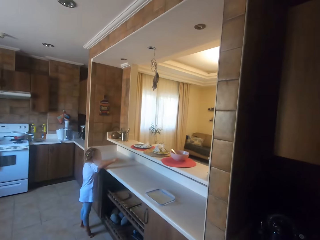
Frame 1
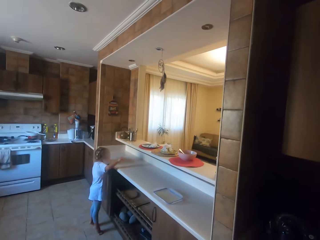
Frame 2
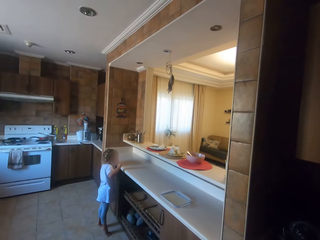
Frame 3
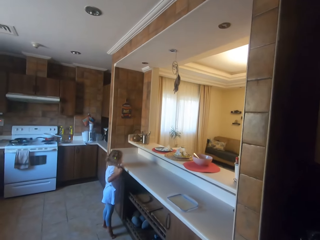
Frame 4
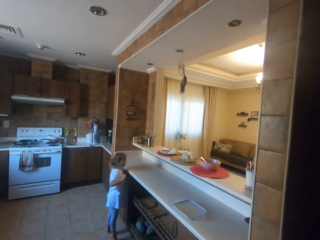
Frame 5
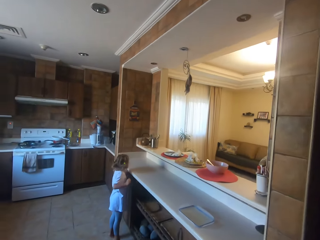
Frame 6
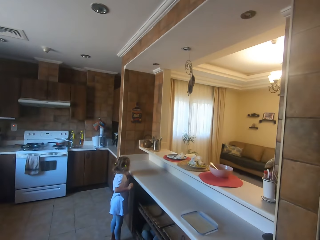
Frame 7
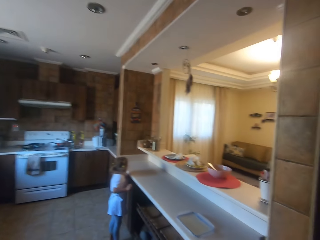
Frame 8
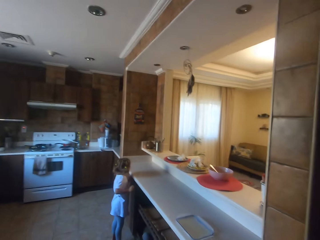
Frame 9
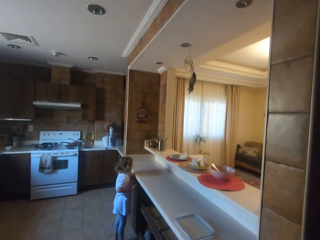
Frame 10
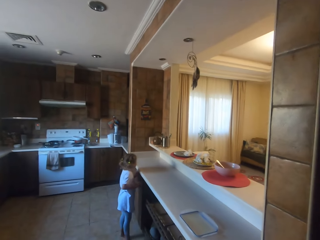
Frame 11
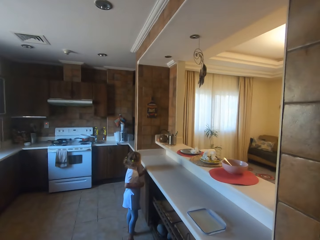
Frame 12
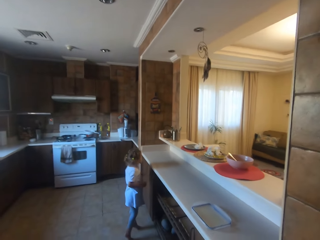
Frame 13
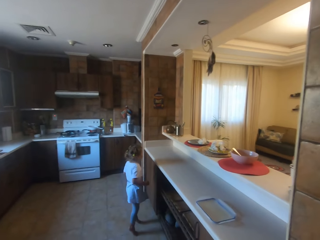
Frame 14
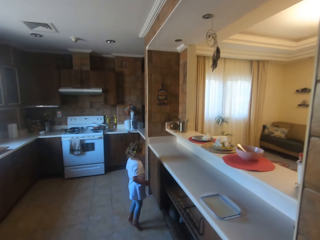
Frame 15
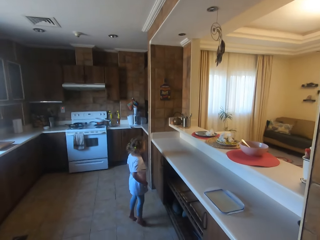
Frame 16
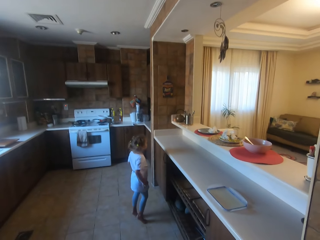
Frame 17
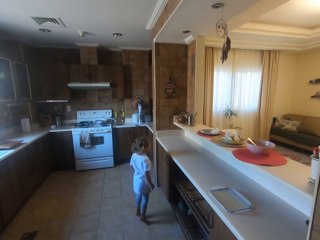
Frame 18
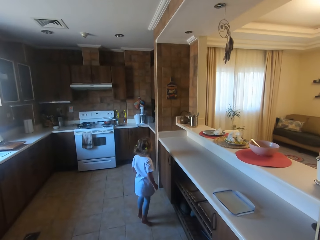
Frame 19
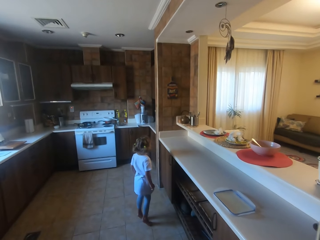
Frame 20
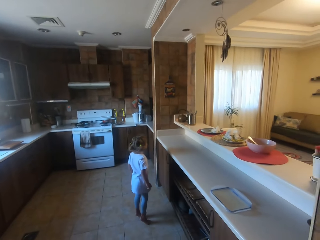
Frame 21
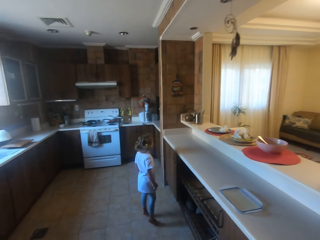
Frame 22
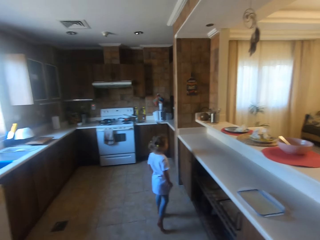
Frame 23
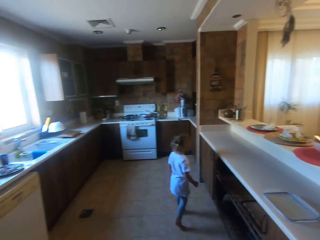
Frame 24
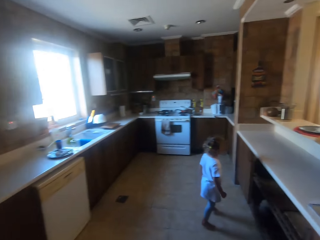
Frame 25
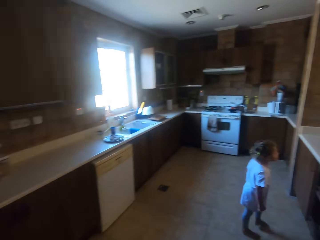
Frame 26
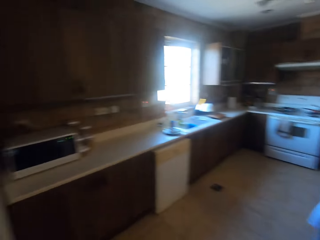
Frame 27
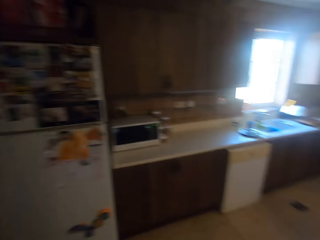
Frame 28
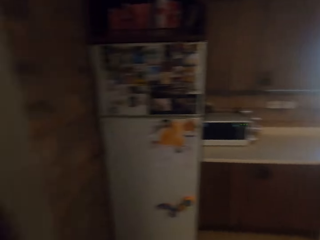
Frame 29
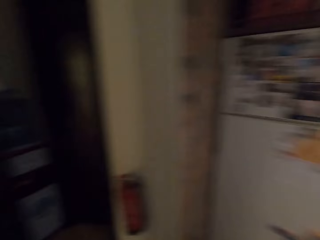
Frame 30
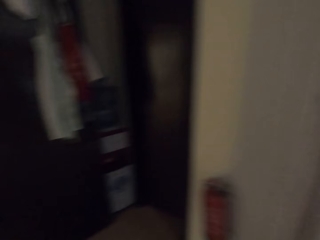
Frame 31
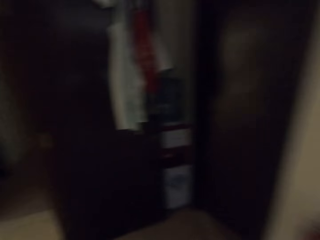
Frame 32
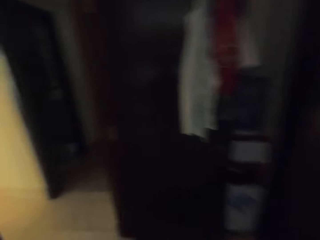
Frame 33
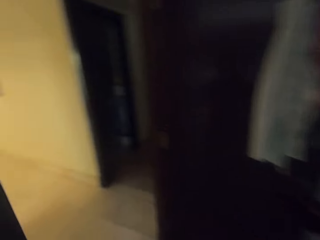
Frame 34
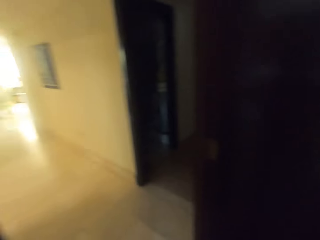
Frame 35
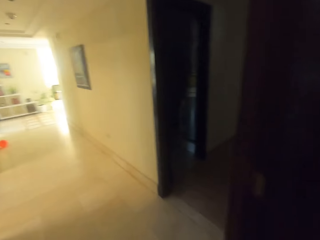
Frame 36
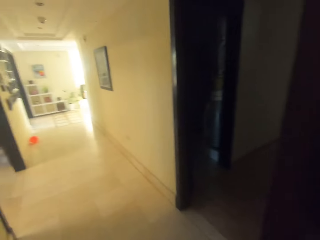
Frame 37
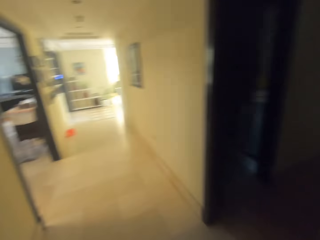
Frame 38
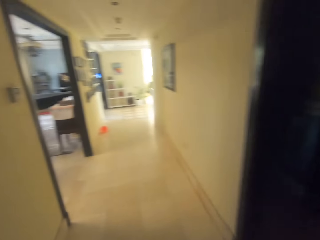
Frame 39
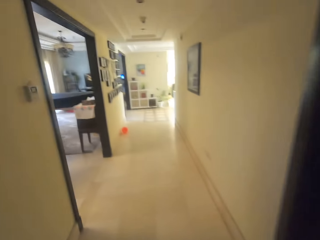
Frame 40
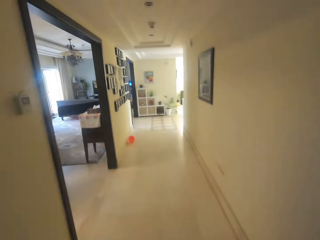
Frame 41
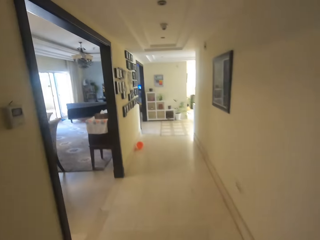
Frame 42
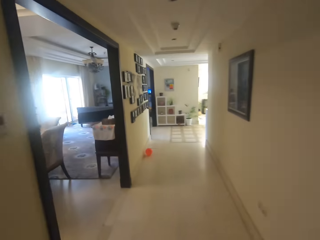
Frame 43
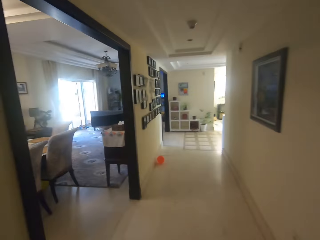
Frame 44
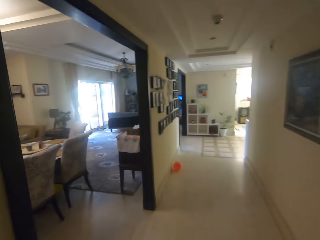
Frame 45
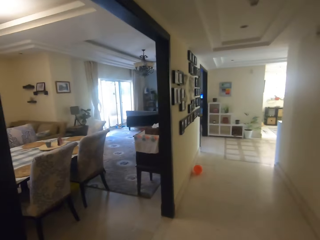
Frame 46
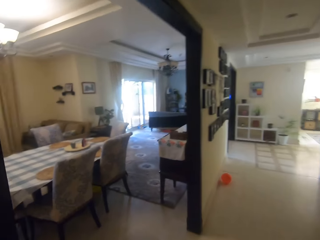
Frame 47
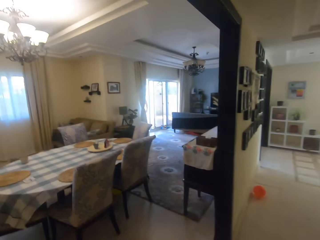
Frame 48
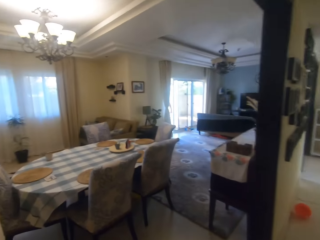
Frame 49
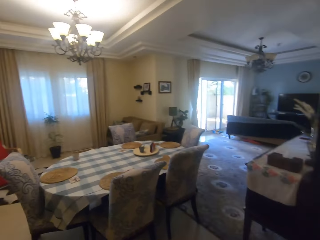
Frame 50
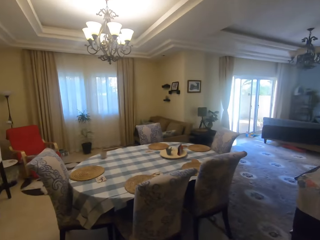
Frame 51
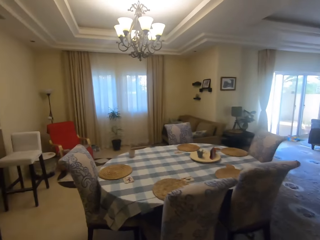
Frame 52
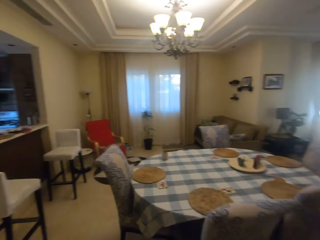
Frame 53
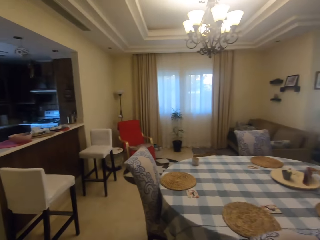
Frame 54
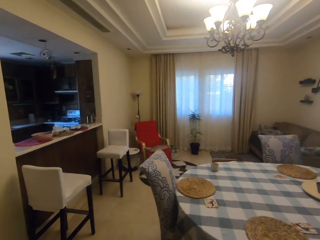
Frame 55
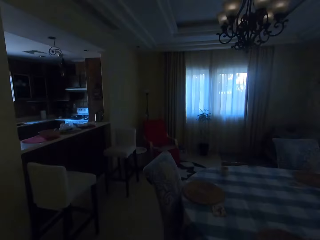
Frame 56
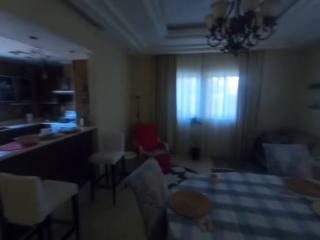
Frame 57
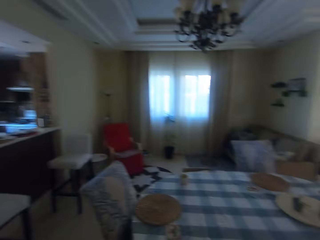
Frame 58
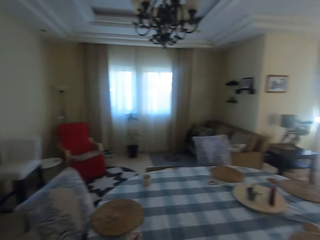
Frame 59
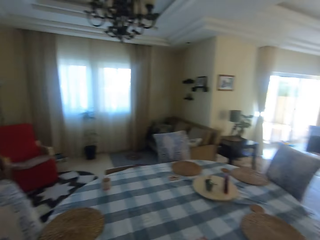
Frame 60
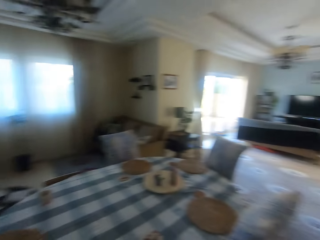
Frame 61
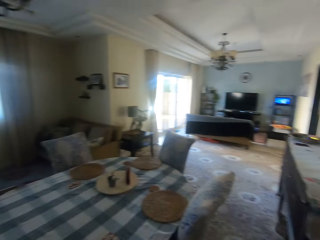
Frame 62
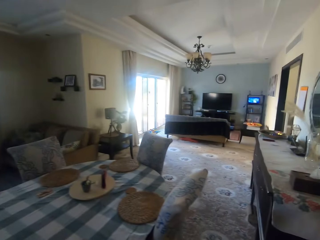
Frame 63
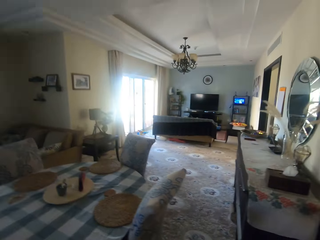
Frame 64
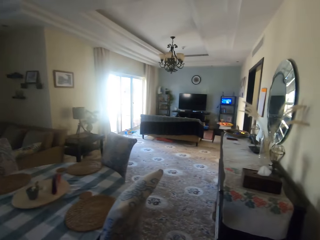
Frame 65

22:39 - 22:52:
The camera wearer looks at a child. They look around the kitchen. The child talks to the camera wearer. The camera wearer walks around the house to the dining room. They talk to the child.

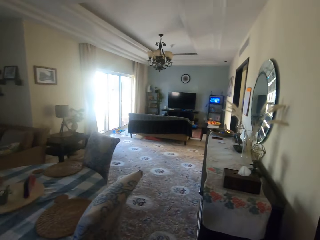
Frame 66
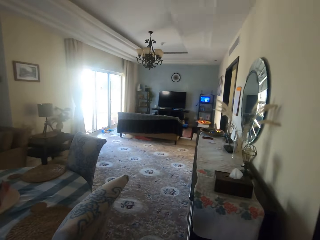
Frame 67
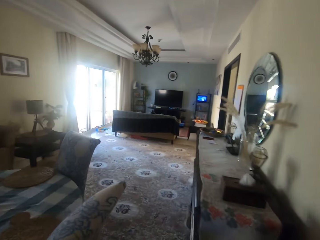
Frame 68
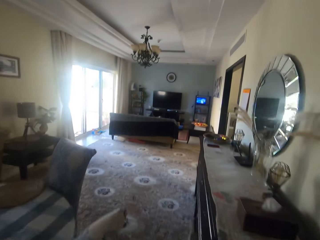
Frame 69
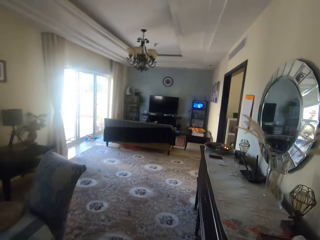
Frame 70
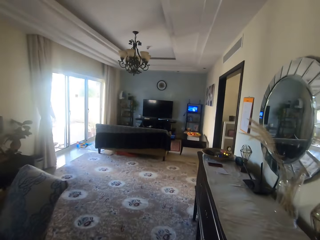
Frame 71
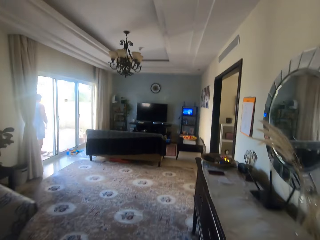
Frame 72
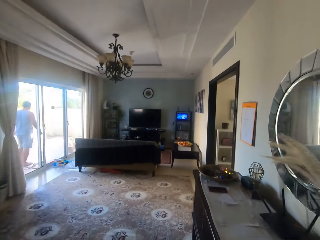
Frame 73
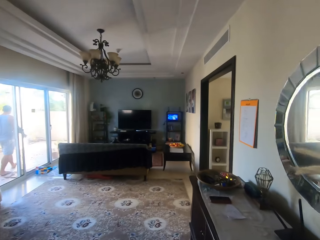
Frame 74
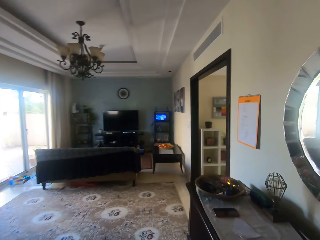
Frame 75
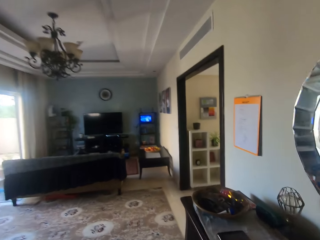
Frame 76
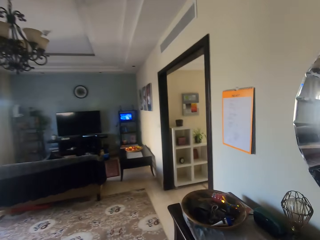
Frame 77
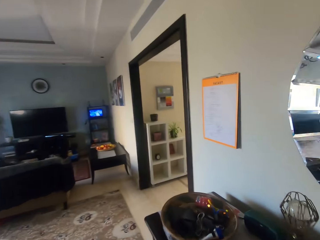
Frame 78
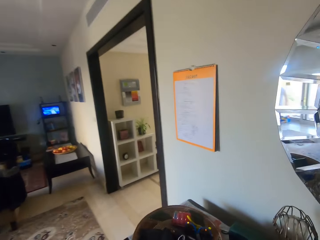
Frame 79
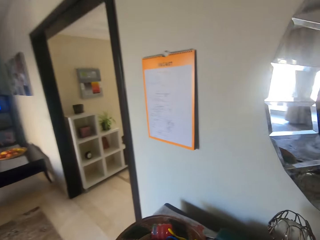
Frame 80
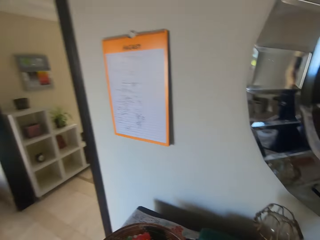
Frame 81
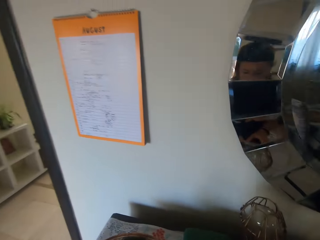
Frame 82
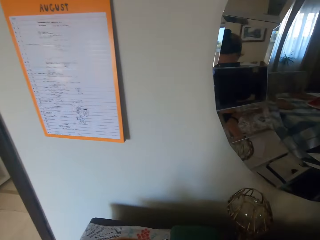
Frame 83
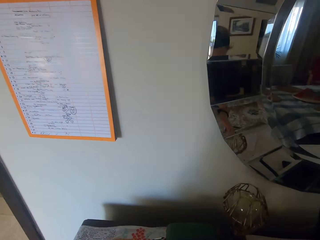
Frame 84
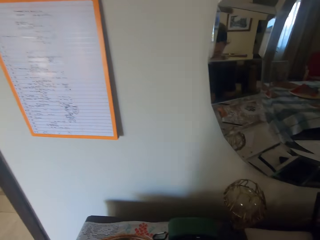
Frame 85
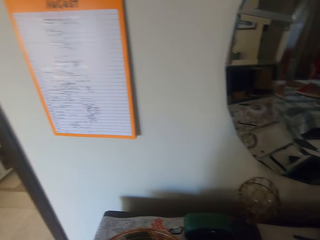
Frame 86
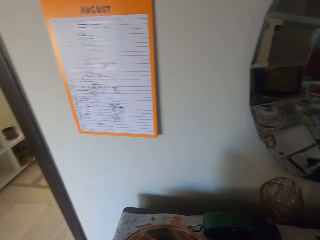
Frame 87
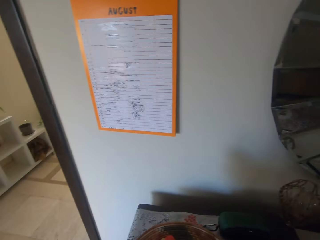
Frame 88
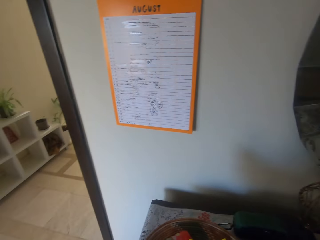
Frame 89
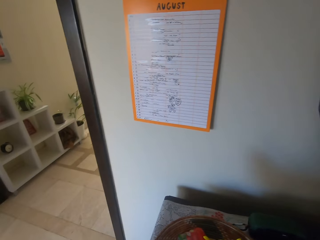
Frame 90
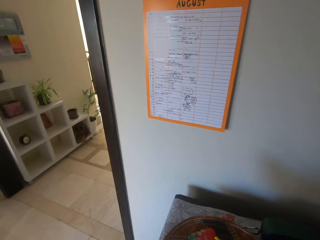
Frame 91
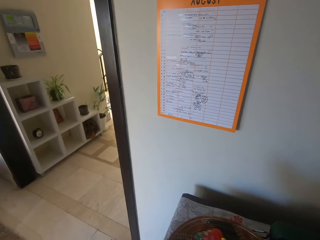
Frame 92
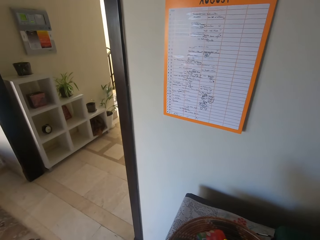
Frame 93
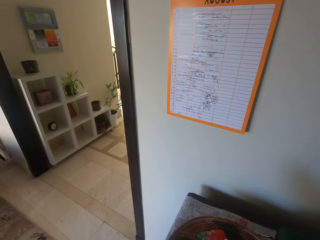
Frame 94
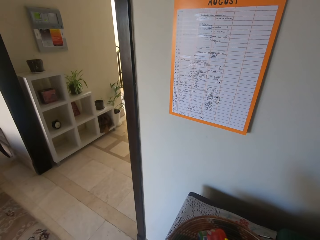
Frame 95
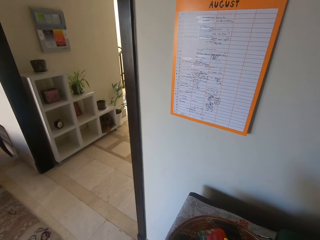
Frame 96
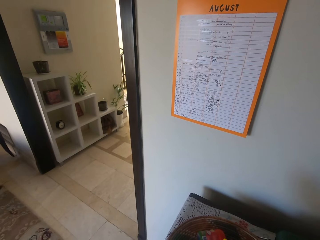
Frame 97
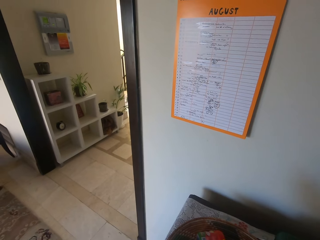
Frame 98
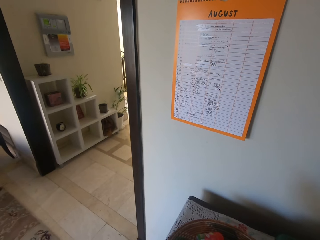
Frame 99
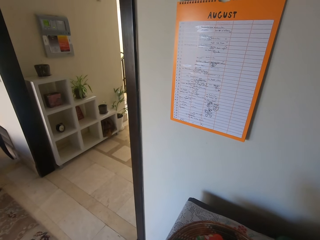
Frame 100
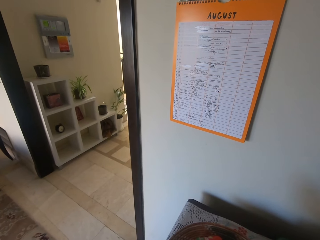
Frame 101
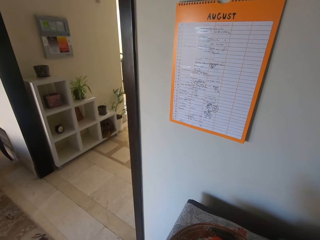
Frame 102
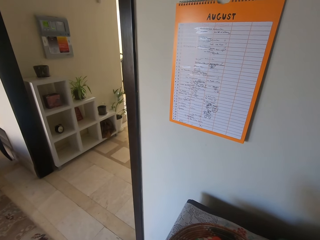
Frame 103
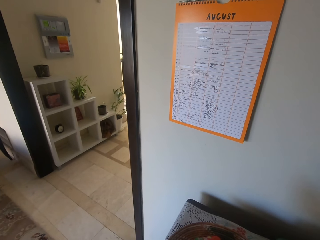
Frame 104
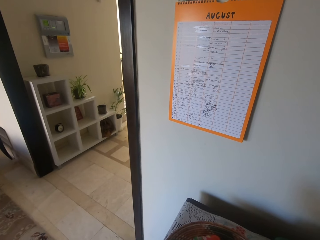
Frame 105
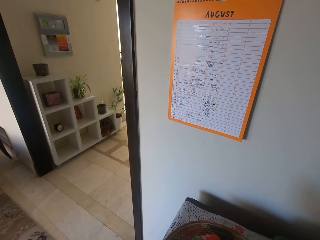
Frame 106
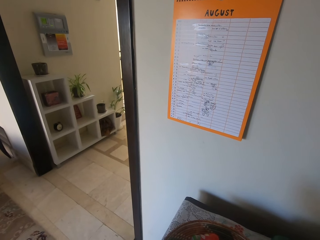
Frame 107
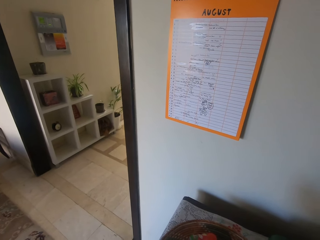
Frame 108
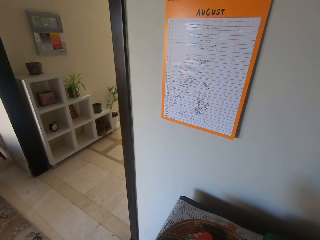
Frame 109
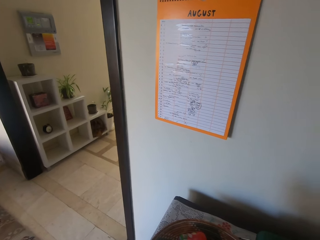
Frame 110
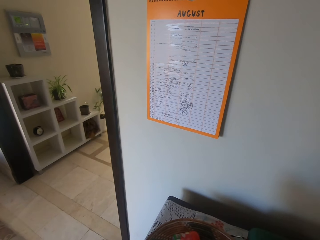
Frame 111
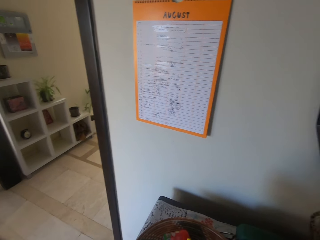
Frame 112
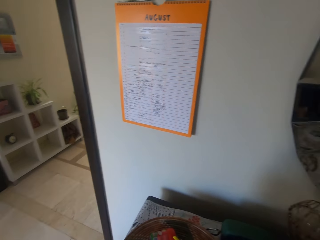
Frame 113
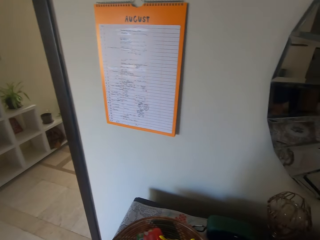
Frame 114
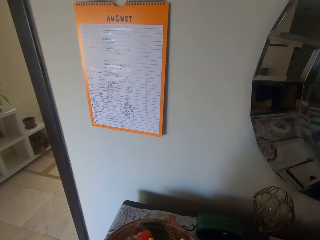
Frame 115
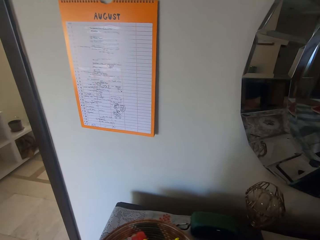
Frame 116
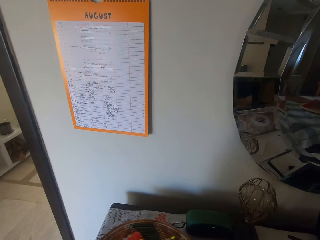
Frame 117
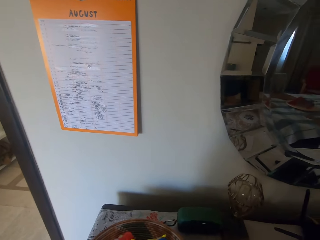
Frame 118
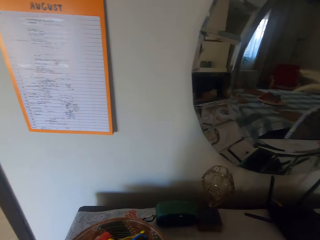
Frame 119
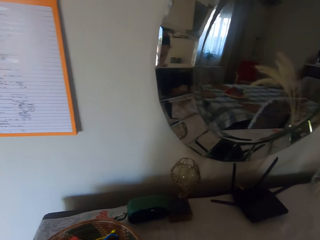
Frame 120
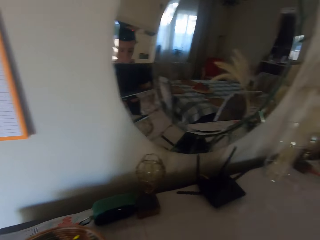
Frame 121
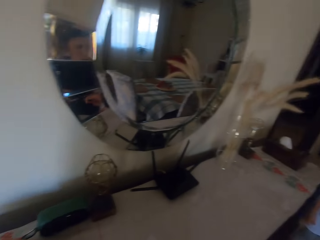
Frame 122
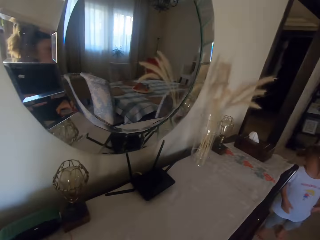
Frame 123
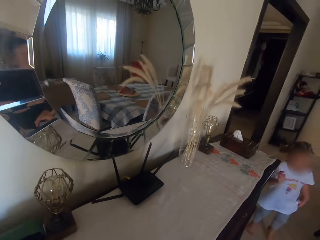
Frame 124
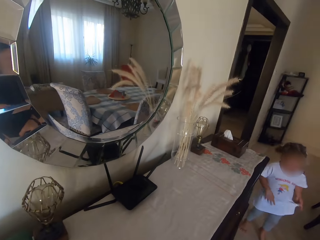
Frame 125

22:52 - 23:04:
The camera wearer walks around the room. They do something. A child talks to the camera wearer. The camera wearer looks around.
